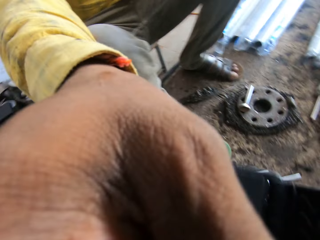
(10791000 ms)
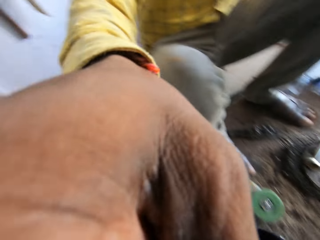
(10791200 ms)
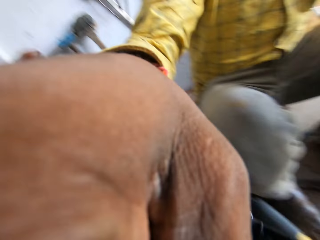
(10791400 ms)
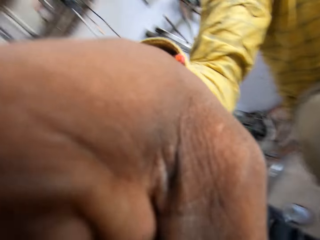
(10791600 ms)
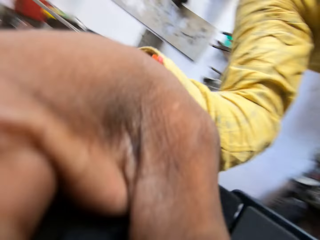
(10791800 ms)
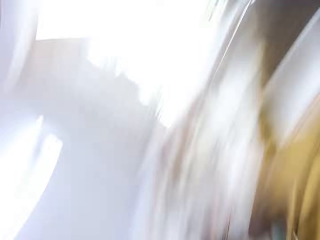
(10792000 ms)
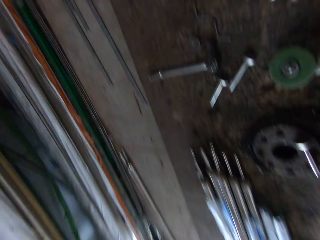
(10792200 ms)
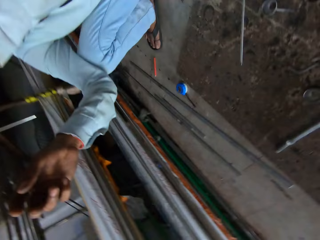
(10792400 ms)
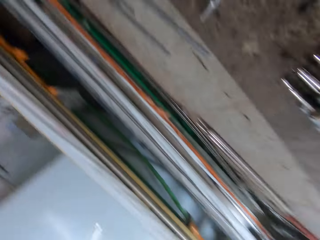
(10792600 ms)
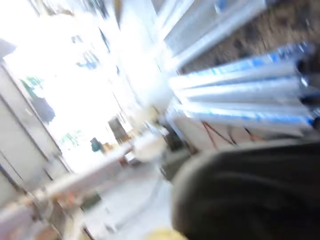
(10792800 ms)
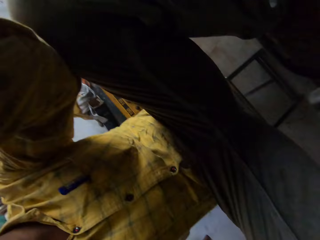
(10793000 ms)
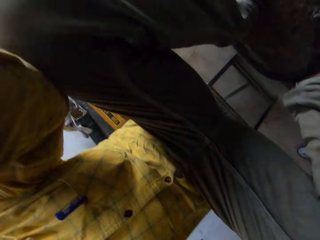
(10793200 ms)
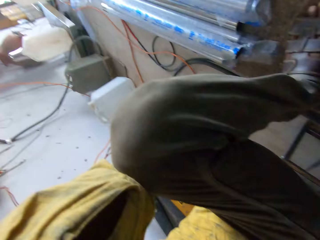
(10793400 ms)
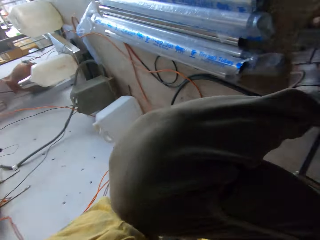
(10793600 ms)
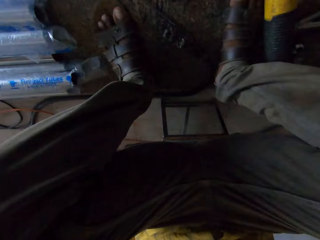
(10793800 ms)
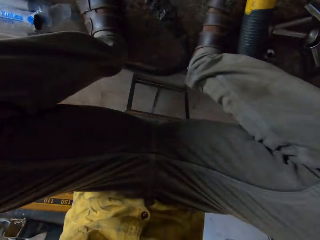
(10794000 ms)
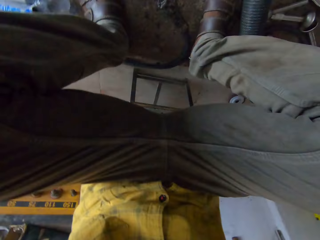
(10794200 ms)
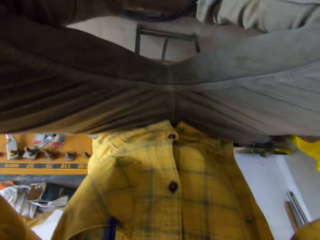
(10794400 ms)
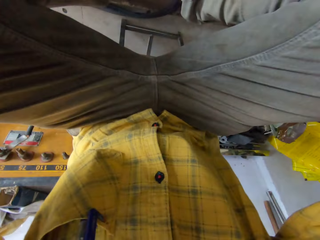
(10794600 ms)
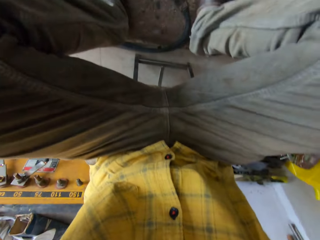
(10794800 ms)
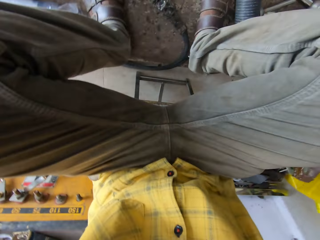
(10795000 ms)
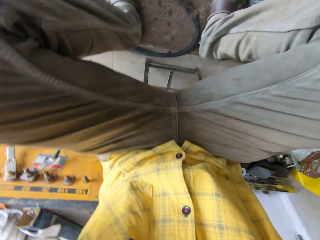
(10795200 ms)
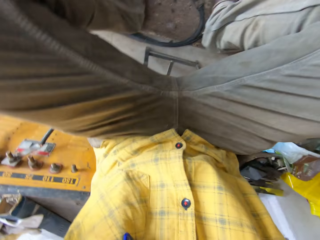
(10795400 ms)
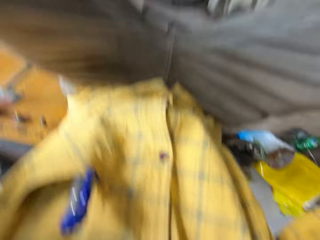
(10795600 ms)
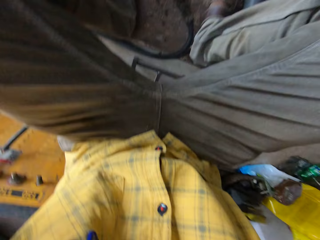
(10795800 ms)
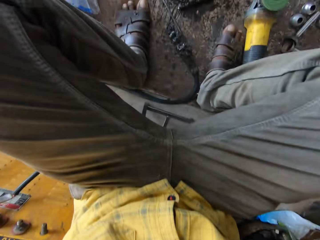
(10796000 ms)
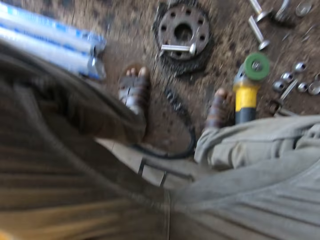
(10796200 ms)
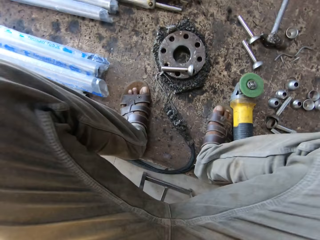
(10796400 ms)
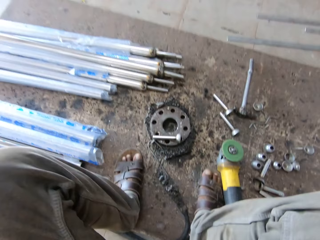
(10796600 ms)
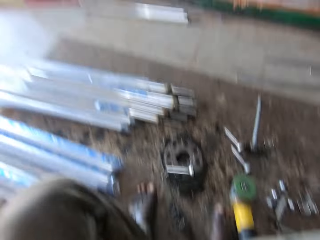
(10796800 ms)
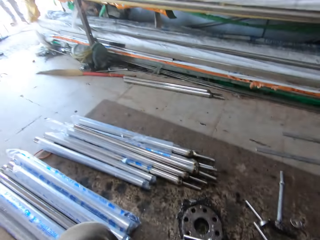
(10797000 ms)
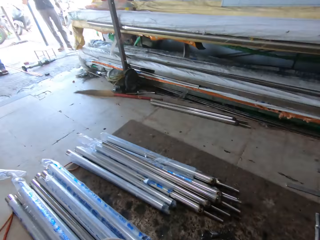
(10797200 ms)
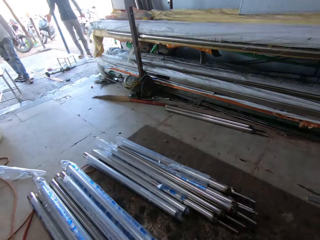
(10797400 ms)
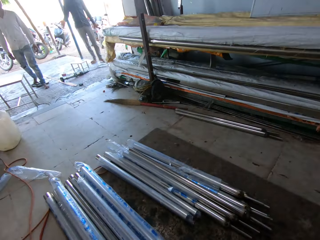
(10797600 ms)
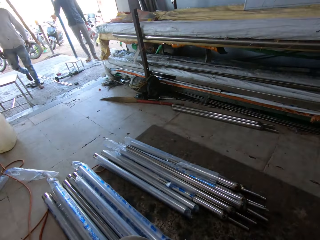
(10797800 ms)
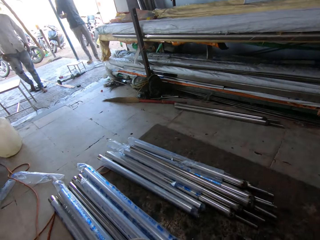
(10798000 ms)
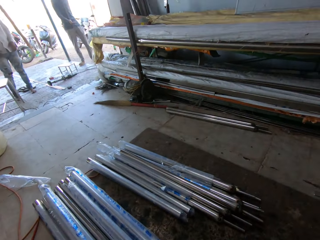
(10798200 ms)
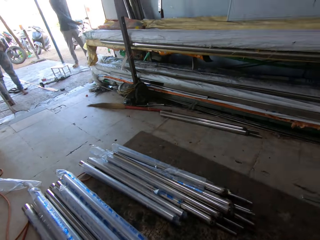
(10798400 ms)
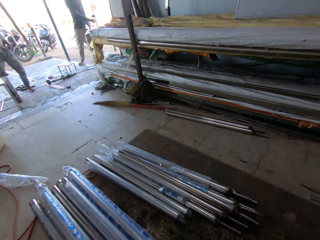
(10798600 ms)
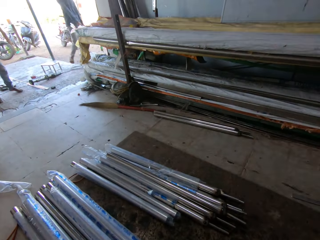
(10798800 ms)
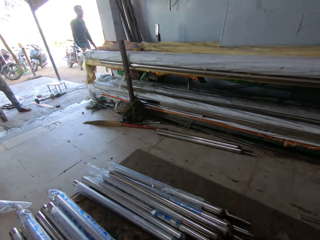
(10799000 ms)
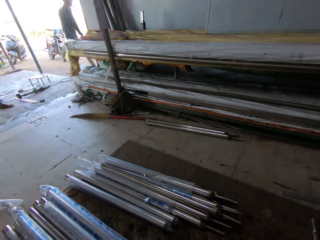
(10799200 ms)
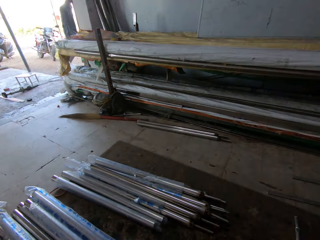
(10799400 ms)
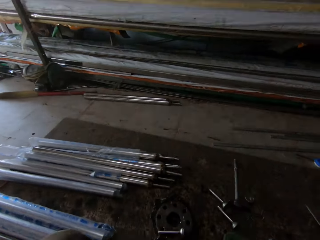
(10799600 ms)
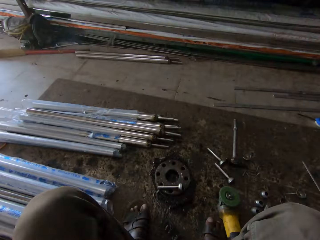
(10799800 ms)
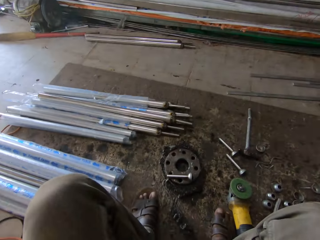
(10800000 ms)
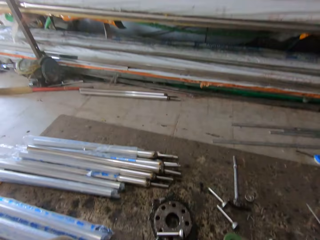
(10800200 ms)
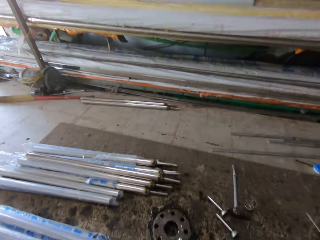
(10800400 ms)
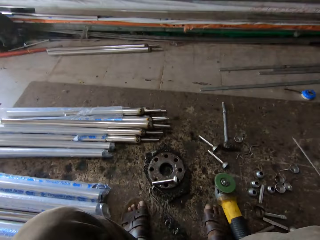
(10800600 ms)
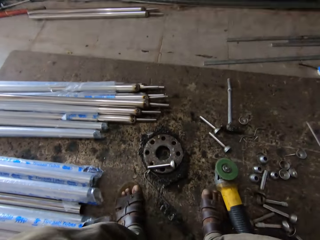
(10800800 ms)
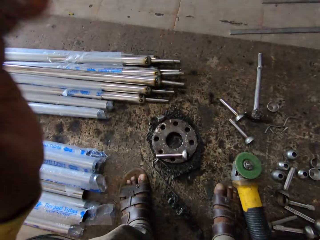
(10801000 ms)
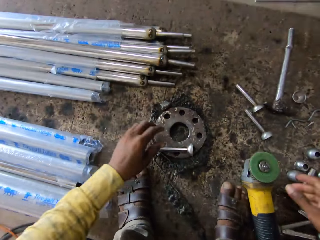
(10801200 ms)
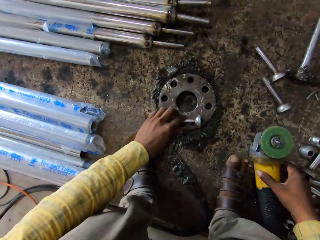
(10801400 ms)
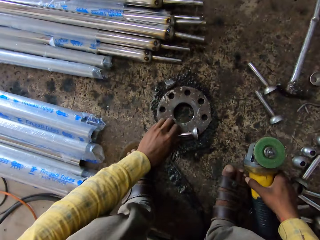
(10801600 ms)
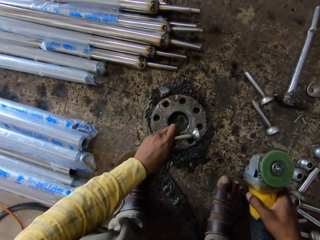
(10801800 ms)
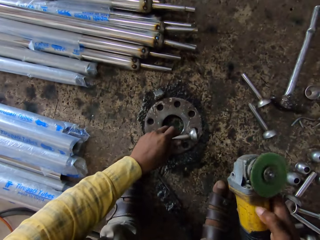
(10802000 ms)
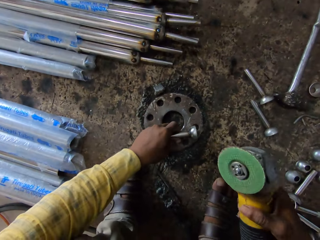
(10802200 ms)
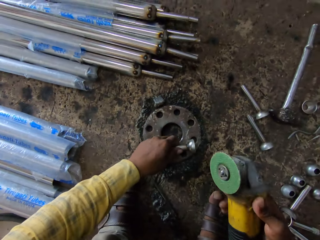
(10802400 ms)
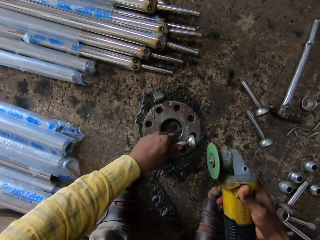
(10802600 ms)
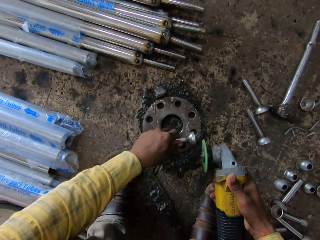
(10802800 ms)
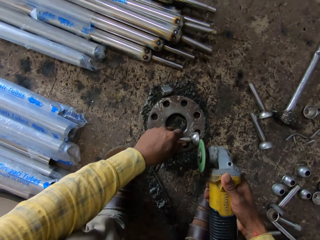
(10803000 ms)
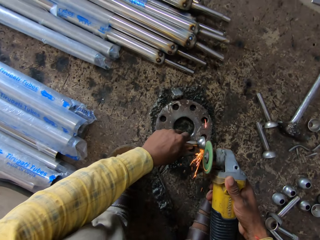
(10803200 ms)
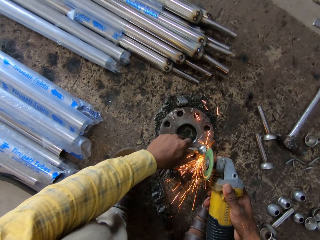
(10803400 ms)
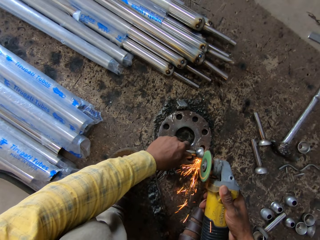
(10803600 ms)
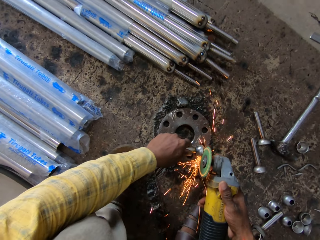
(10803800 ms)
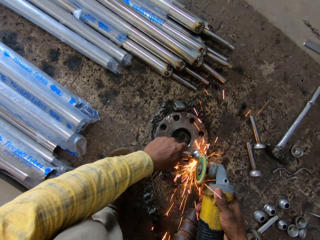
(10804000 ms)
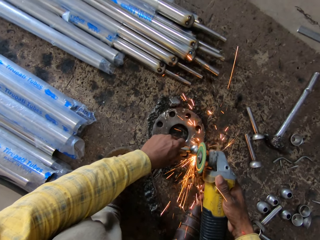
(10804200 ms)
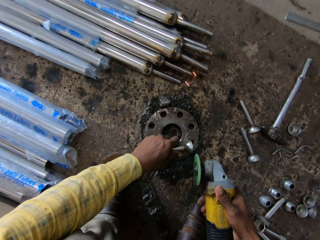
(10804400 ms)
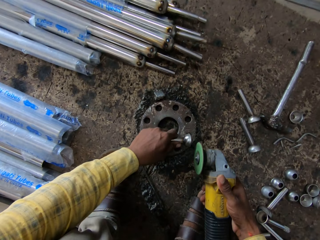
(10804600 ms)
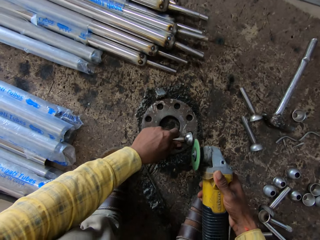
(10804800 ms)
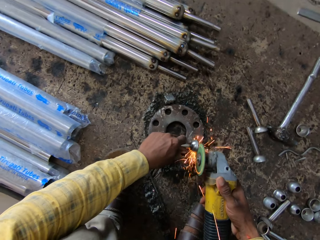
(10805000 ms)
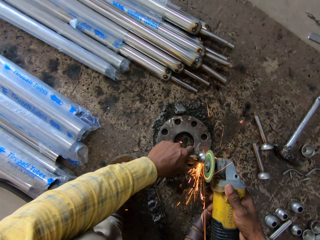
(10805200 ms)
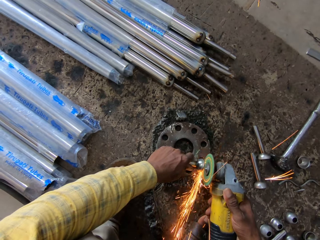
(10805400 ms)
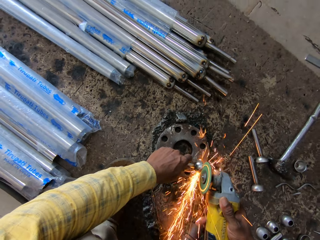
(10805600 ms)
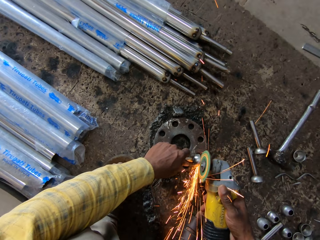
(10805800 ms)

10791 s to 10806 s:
A man takes the camera from the camera wearer. The man touches the camera wearer. The camera wearer wears the camera. They look outside. They look around. The camera wearer and the man laugh. The man picks up the metal and the electrode angle grinder. The camera wearer picks up a metal piece and picks up an angle grinder. The man grinds the metal. The camera wearer sharpens the metal piece with the angle grinder.

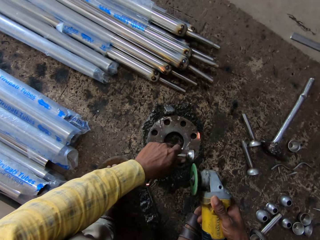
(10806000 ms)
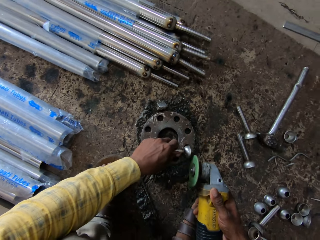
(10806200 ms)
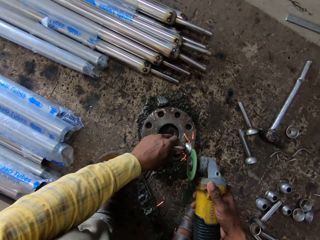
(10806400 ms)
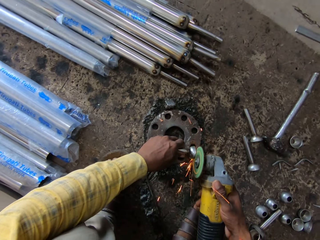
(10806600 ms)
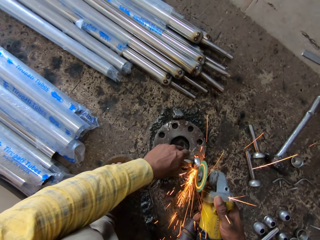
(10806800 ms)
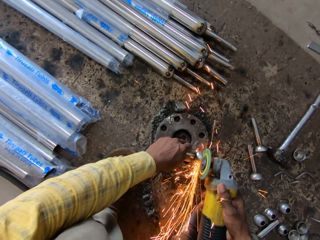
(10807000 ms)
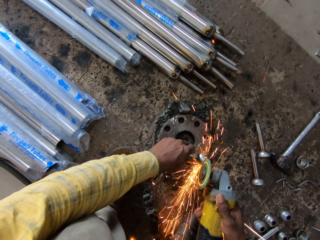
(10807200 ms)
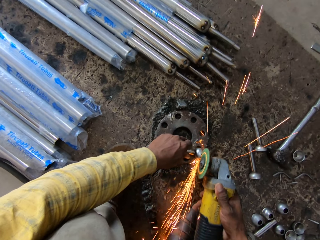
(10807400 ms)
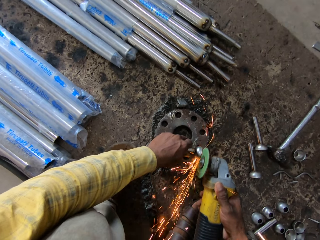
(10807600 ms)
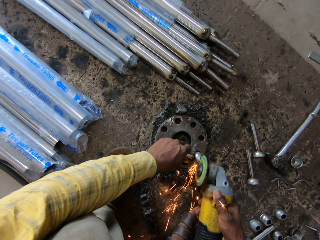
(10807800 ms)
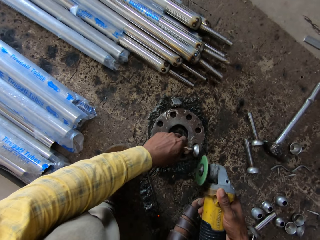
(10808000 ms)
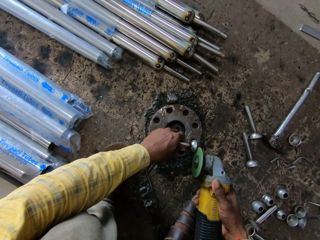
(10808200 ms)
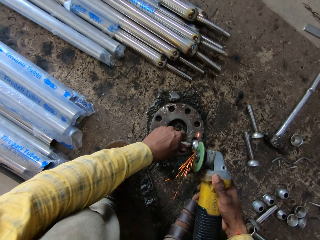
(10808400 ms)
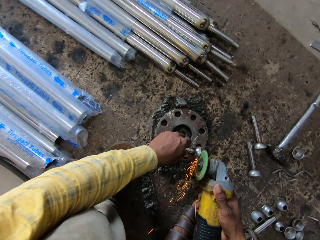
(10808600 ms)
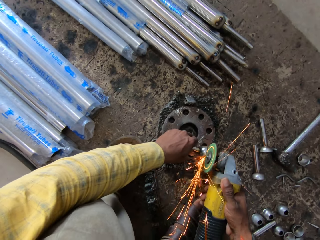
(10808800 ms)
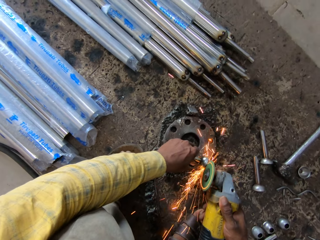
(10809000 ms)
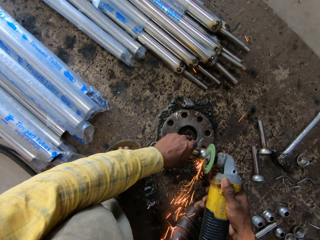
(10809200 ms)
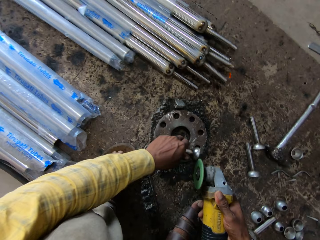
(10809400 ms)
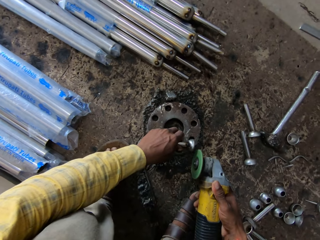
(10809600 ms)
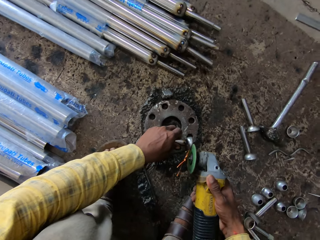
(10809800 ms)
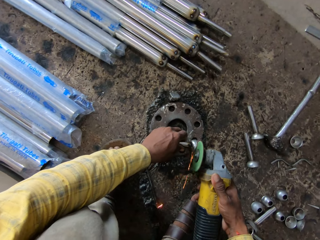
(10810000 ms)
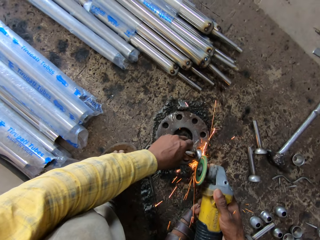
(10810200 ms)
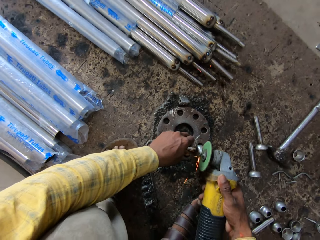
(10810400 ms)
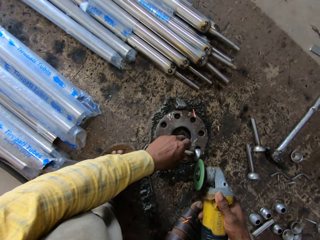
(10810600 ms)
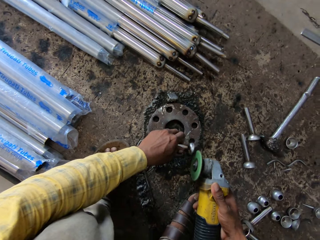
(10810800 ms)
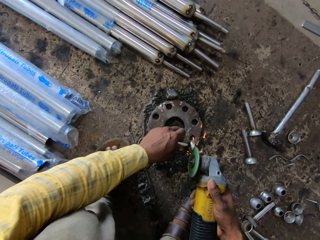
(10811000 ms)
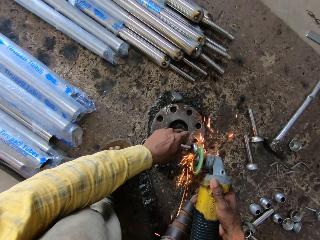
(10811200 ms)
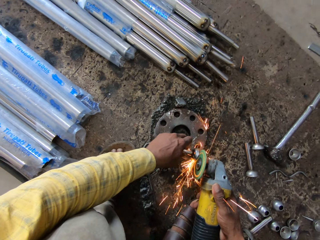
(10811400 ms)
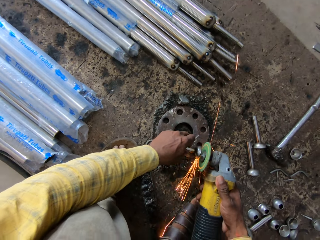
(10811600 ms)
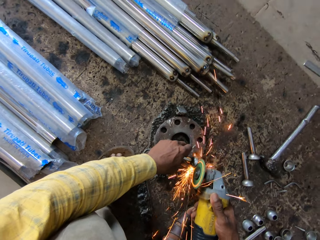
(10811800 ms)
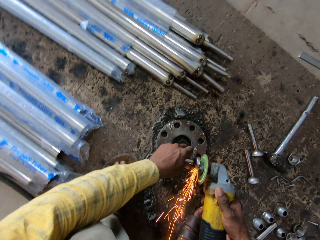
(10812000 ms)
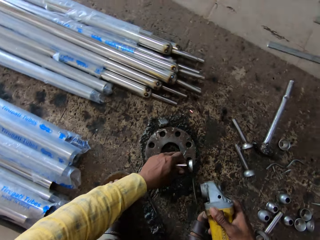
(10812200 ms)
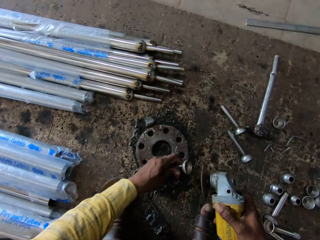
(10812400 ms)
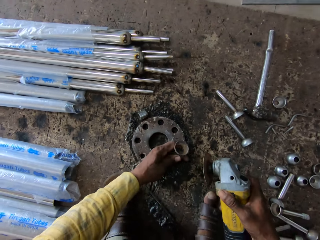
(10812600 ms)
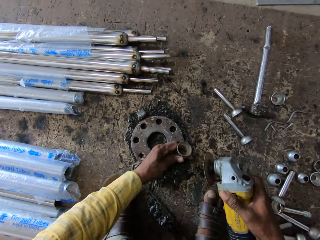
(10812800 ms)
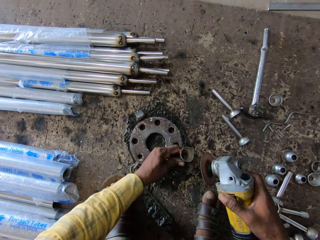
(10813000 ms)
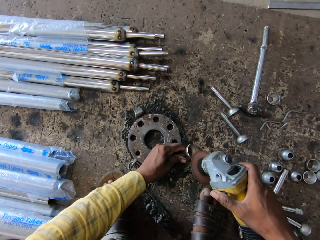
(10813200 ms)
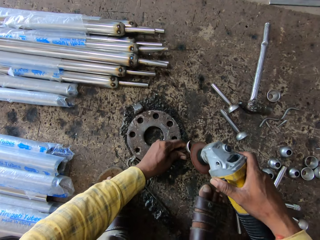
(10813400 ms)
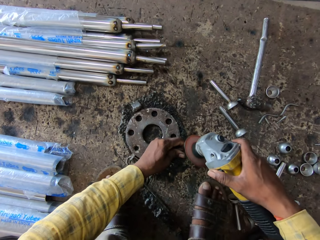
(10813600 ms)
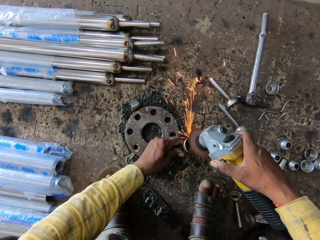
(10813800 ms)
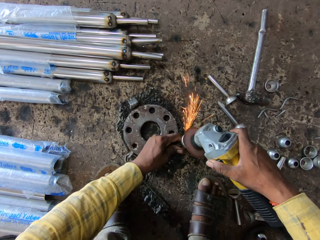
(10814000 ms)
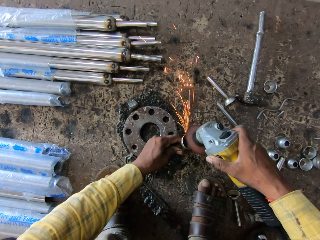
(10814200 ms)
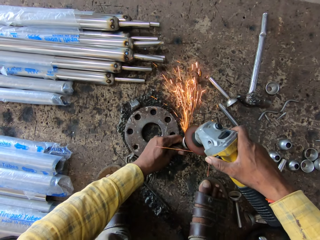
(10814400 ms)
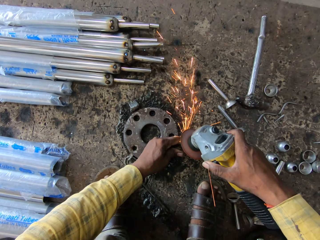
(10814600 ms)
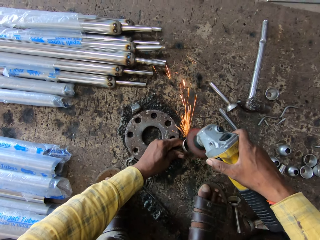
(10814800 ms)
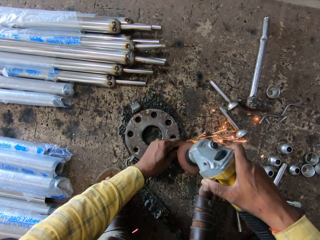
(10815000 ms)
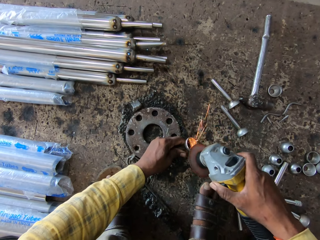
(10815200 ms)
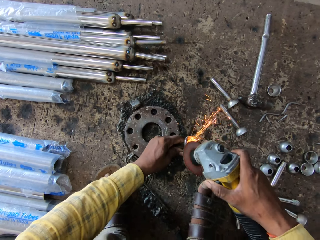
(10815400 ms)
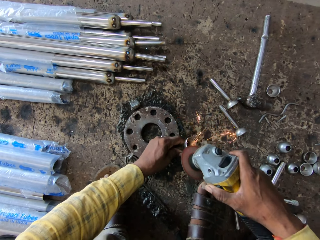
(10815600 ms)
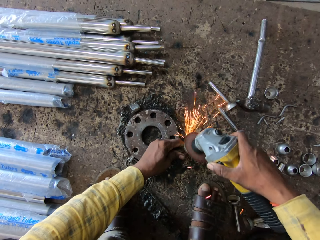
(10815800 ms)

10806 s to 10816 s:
The camera wearer looks at the metal piece. They sharpen the metal piece with an angle grinder.
